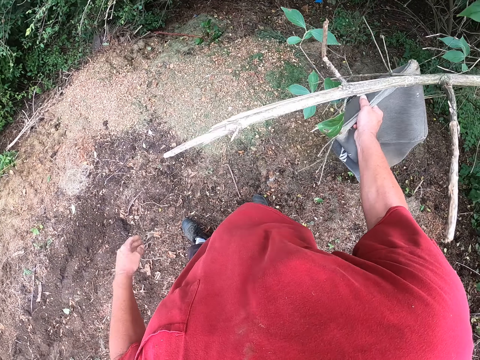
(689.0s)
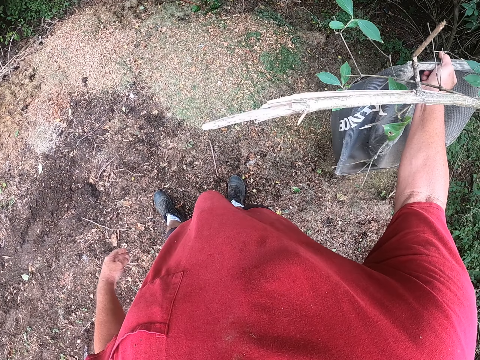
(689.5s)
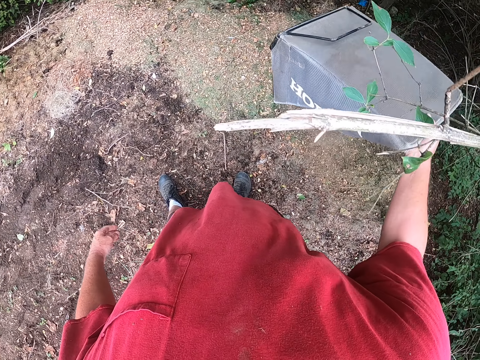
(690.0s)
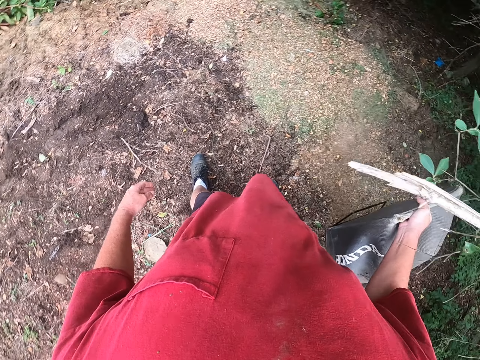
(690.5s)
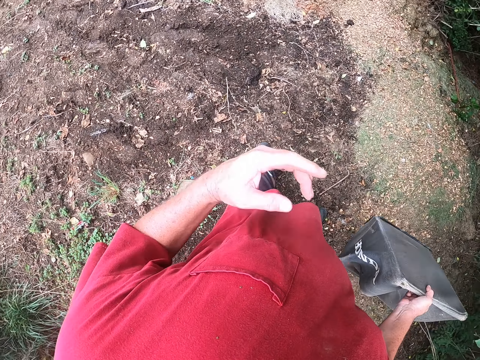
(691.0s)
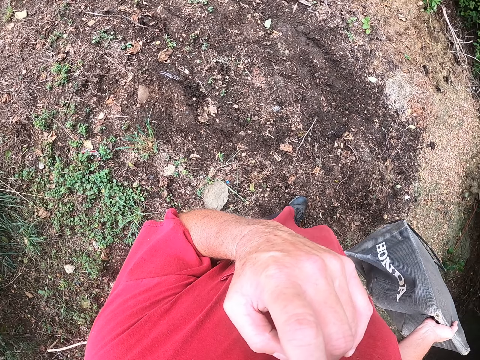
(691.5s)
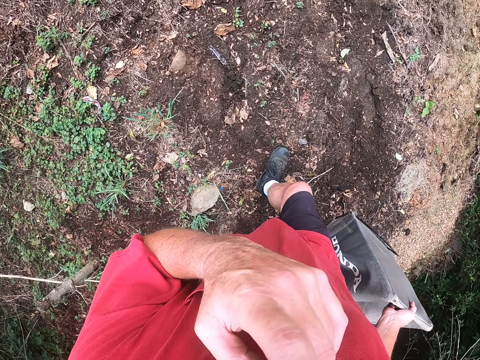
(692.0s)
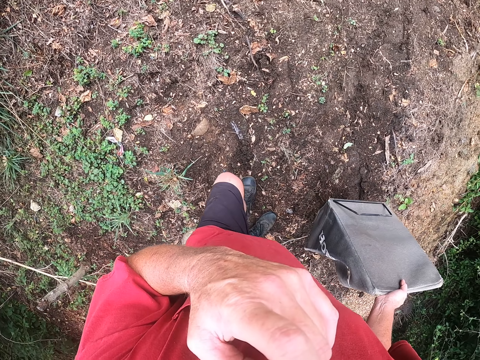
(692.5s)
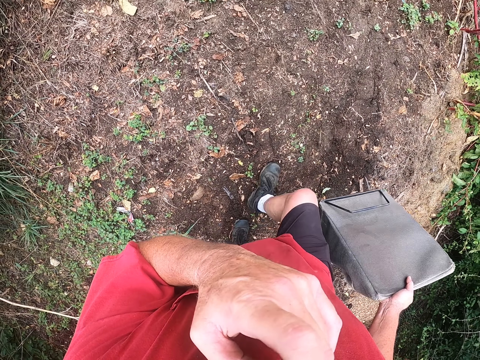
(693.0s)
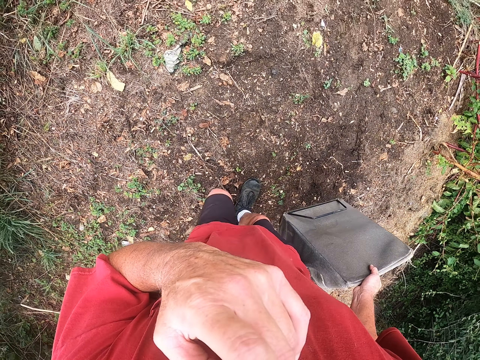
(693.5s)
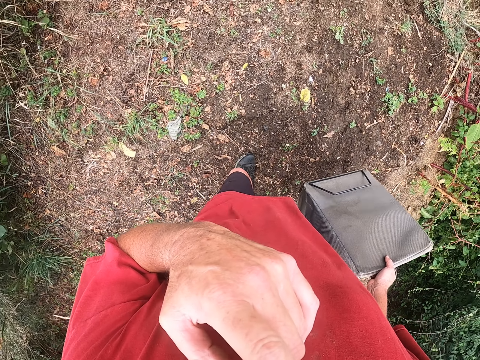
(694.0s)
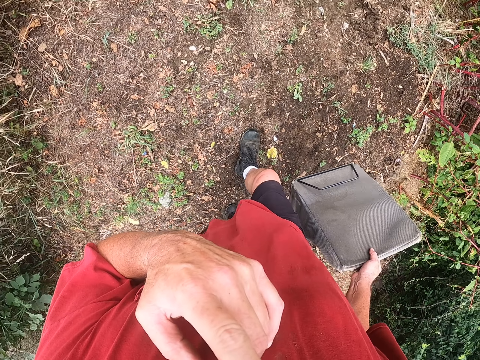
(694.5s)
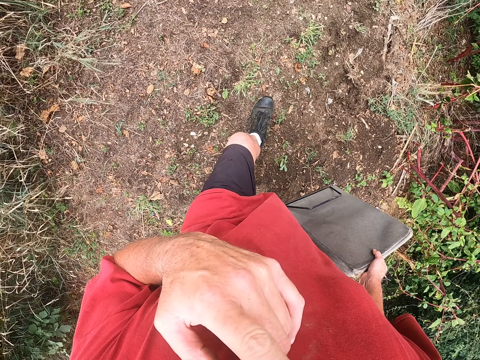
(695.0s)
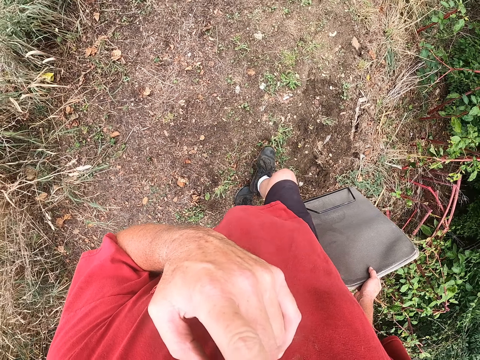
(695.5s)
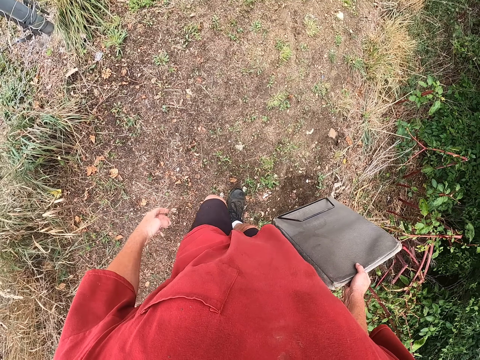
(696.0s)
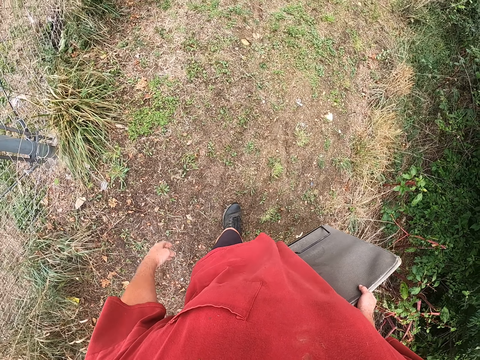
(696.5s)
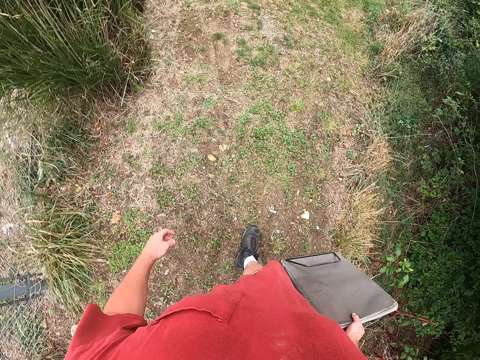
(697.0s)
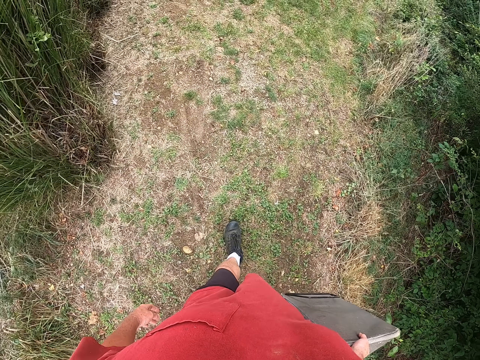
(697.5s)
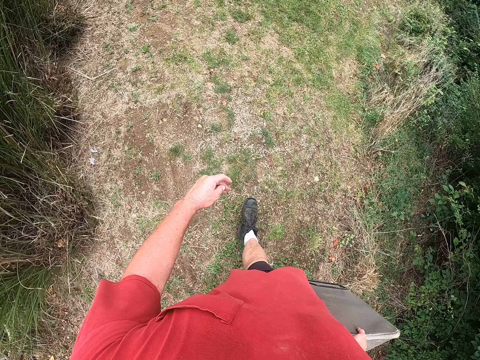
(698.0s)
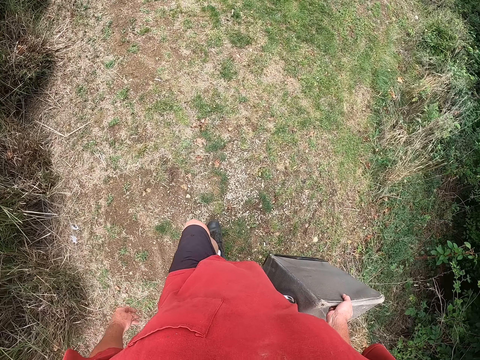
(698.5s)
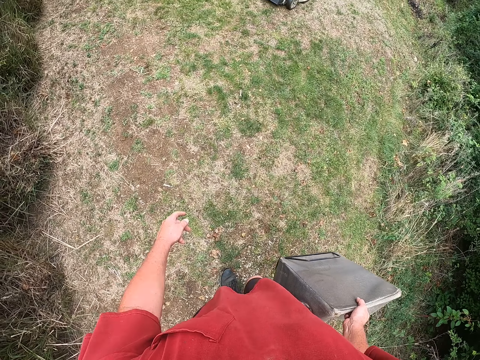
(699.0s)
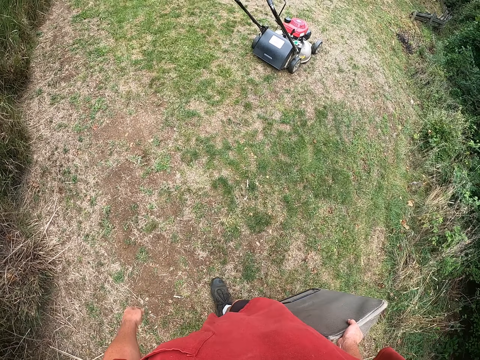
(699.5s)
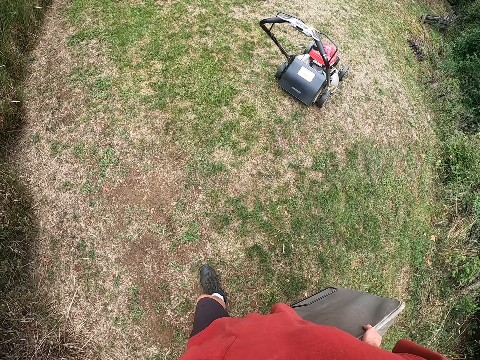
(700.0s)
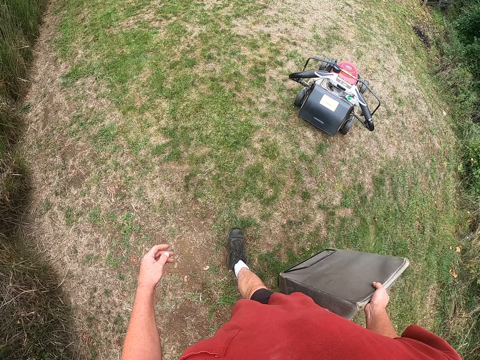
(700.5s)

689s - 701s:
The camera wearer pours the litter on the garden. He touches his face. He raises the left hand towards something. He walks around the compound. He withdraws the left hand from something. He walks towards the lawn mower.

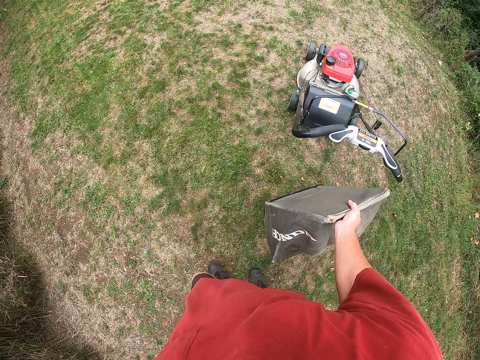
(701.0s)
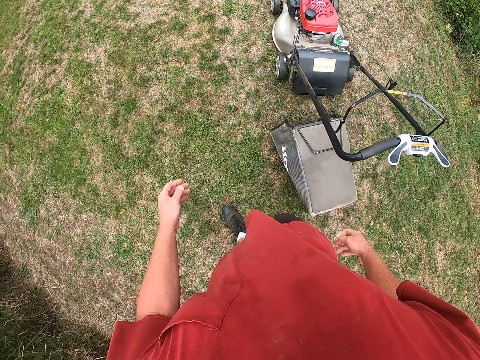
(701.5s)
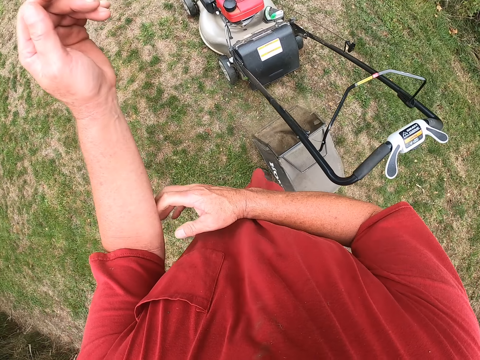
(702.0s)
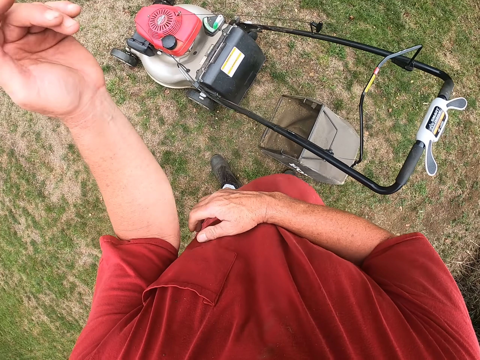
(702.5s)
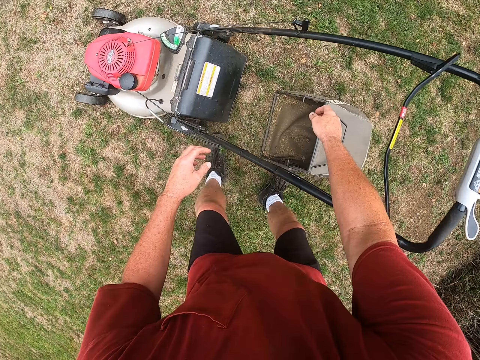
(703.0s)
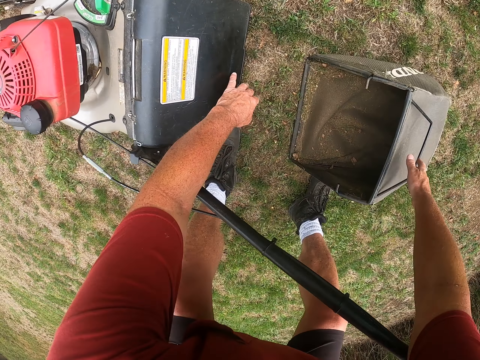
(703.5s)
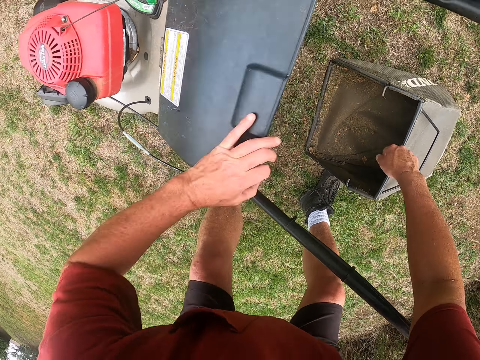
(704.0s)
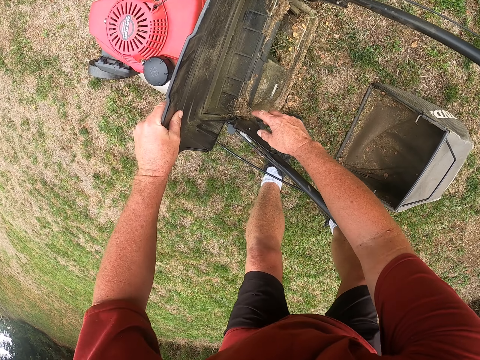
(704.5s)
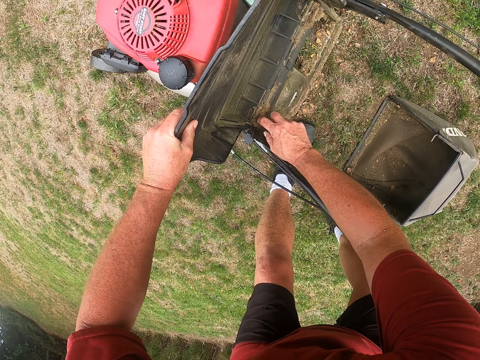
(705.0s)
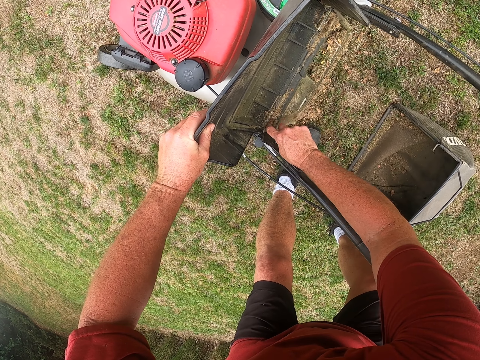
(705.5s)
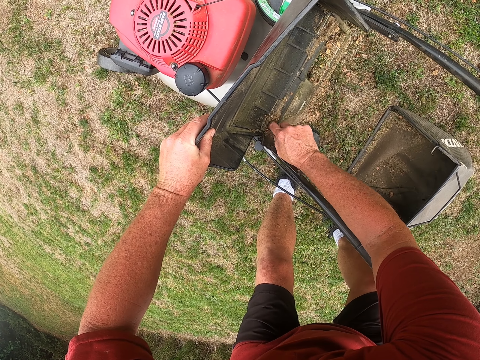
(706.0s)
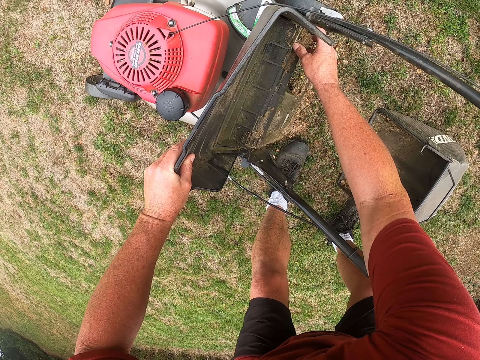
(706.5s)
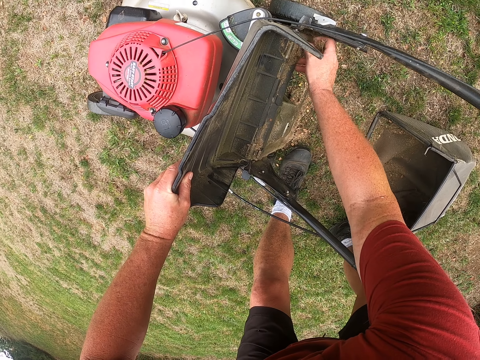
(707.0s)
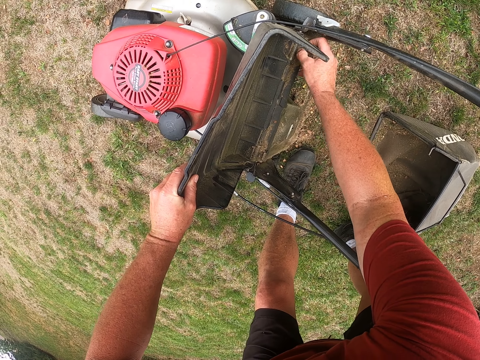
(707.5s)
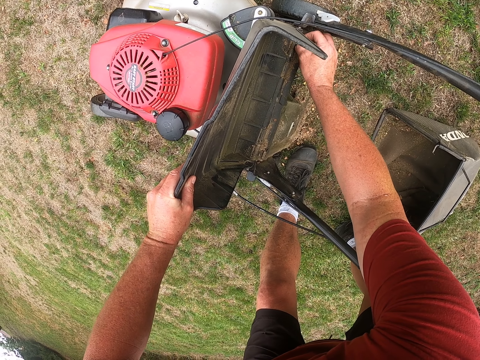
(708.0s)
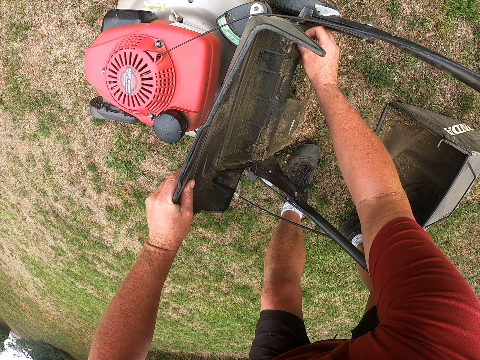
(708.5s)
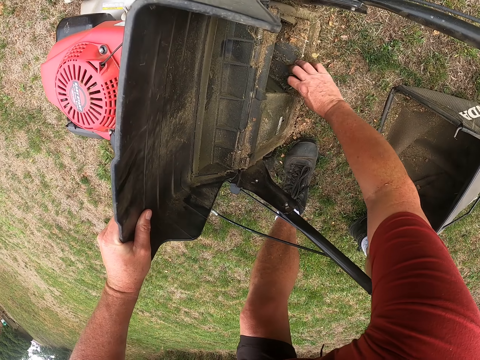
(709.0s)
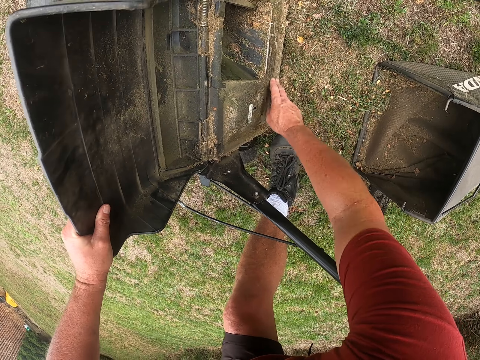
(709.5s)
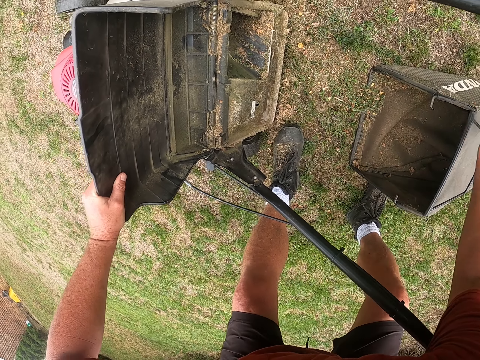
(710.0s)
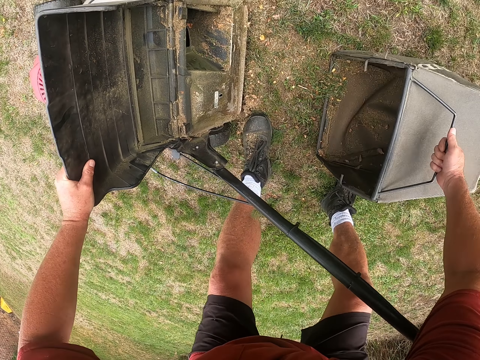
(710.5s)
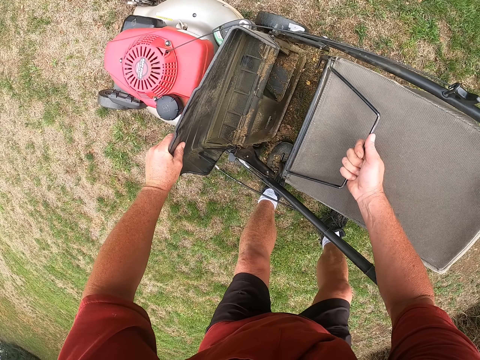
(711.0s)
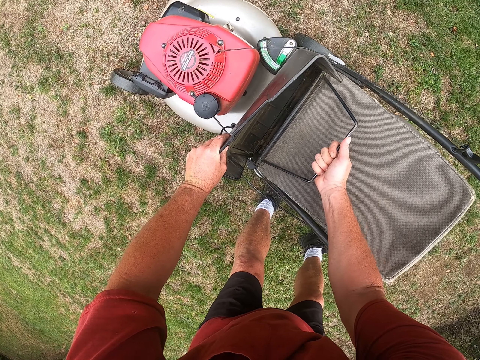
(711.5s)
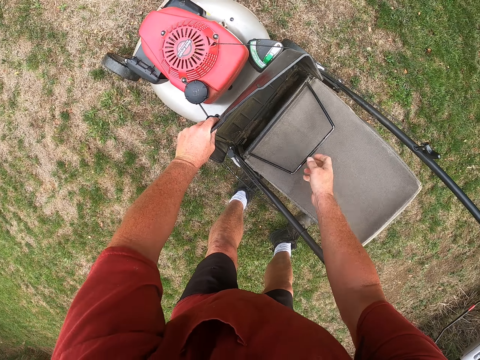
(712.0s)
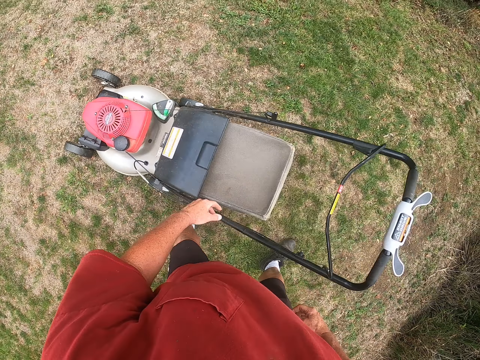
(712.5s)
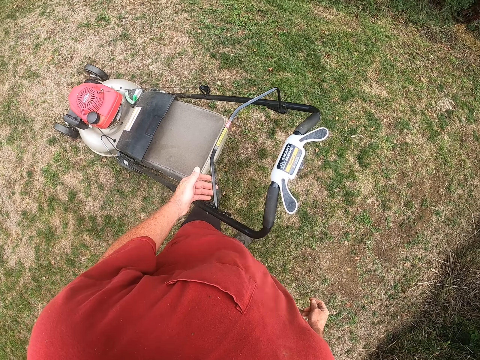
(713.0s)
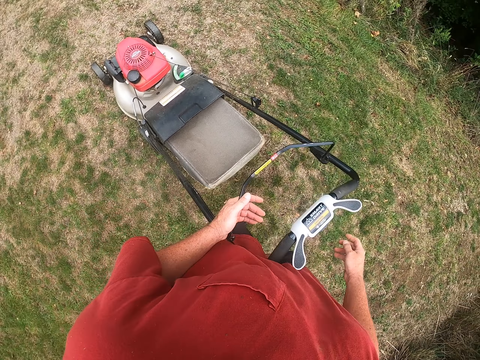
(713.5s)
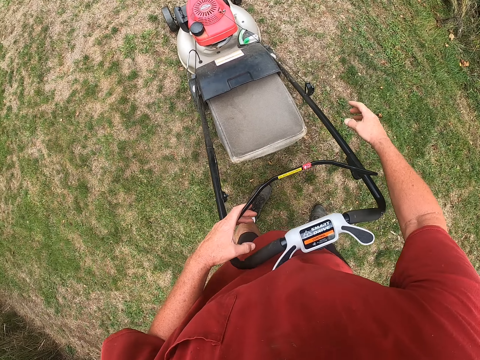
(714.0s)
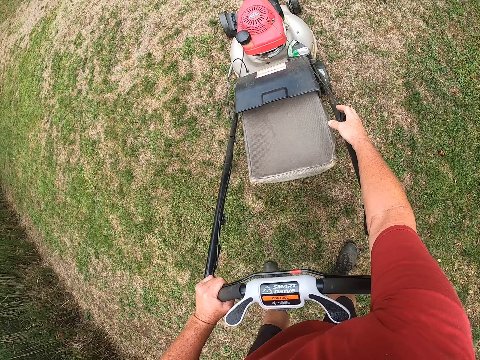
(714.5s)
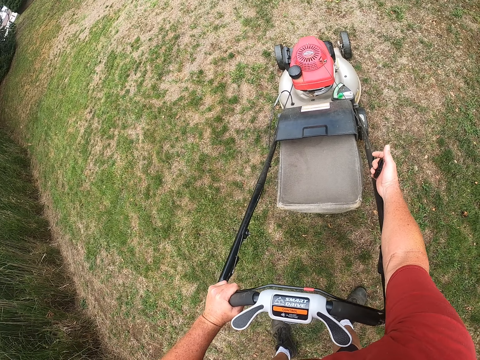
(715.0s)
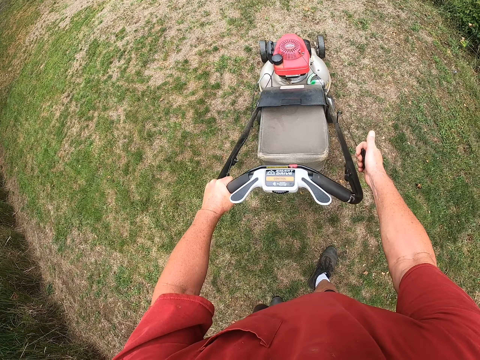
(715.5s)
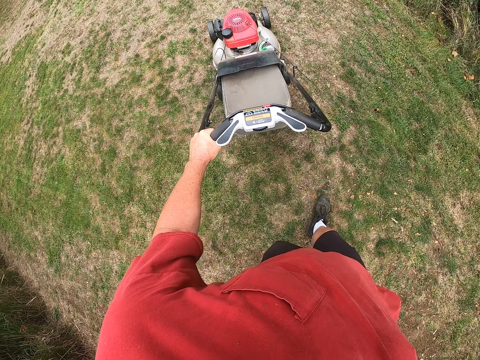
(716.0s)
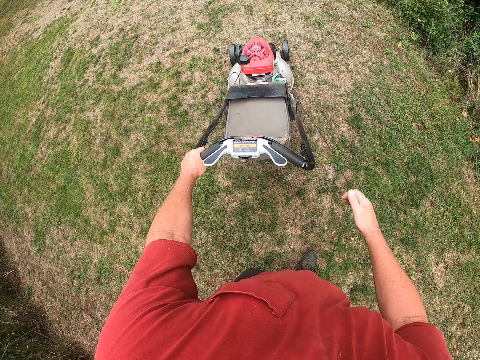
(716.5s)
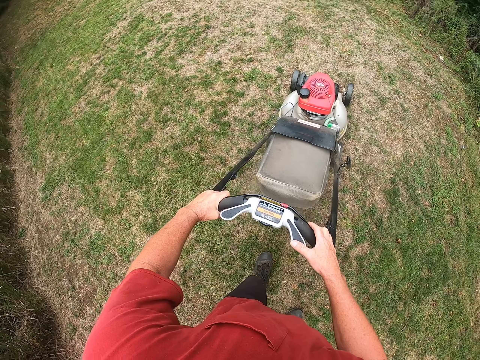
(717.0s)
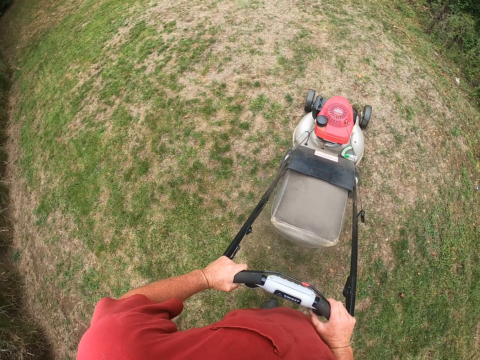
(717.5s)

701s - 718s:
The camera wearer drops the lawn mower dust bin on the ground. They scratch the left hand with the right hand. They open part of the lawn mower with the left hand. They fix the lawnmower. They wipe parts of the lawn mower with the right hand. They mount the lawn mower dust bin on the lawn mower. They close the lawn mower dust bin. They put on the lawnmower. They pull the starter part of the lawn mower with the right hand.
